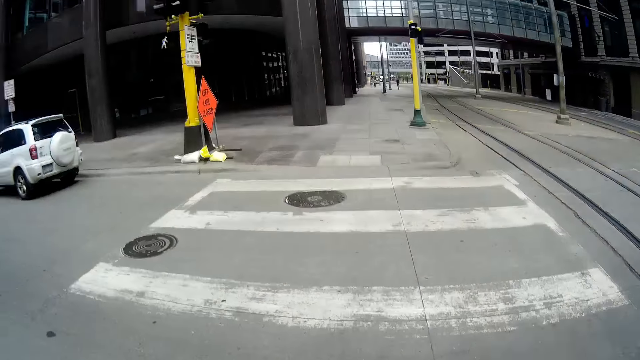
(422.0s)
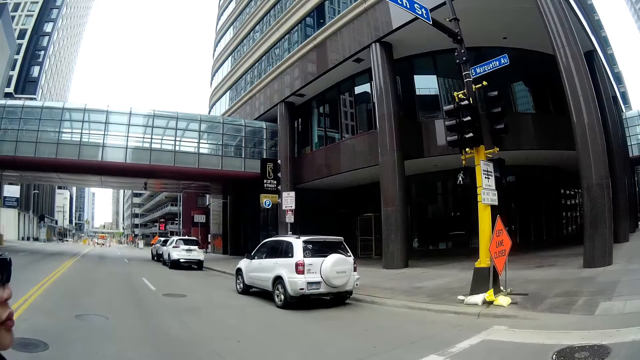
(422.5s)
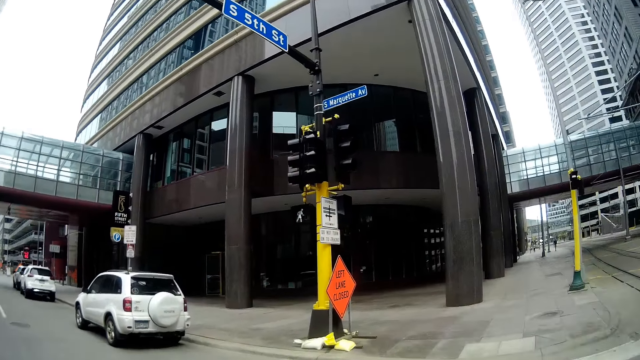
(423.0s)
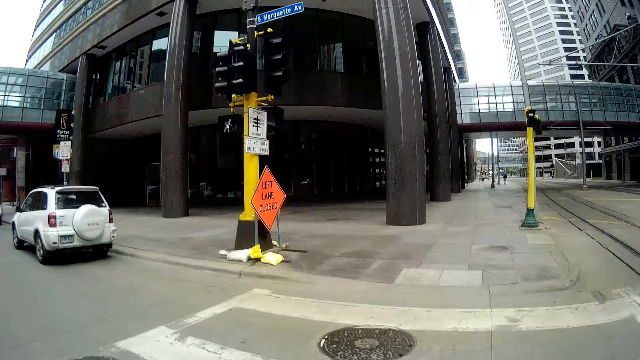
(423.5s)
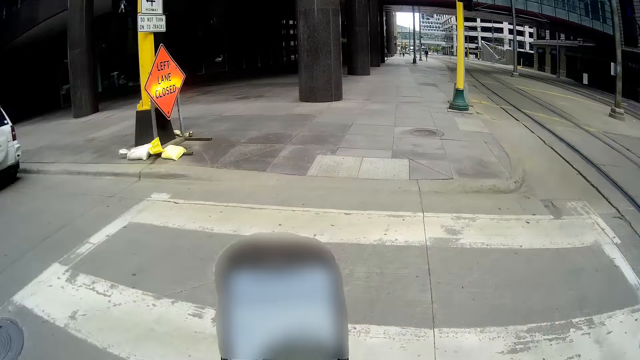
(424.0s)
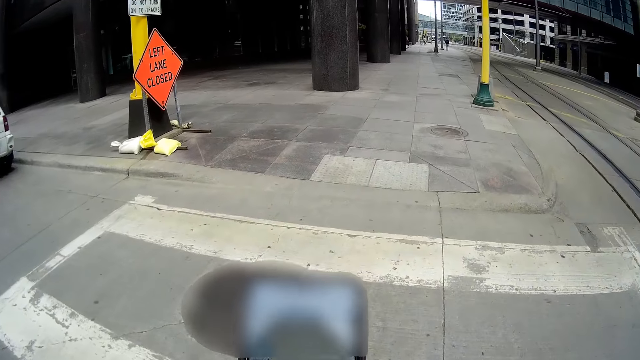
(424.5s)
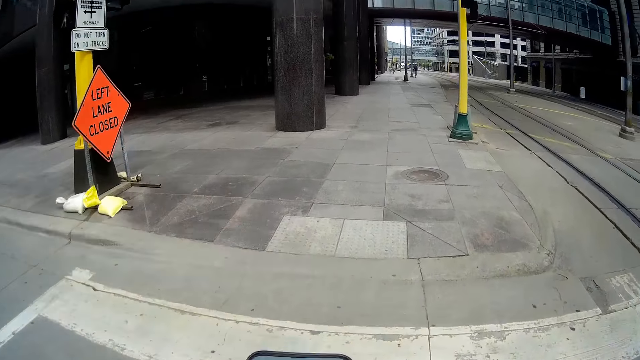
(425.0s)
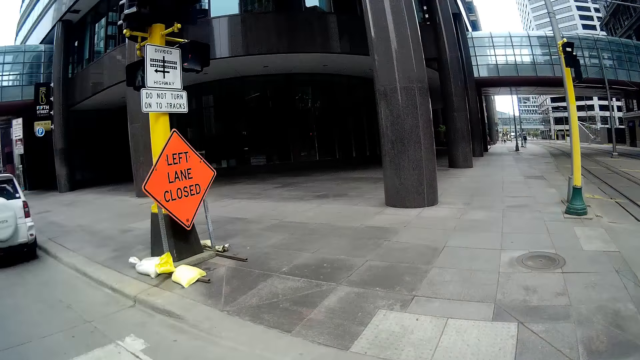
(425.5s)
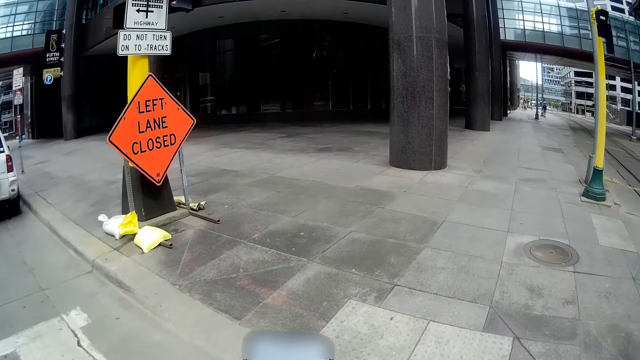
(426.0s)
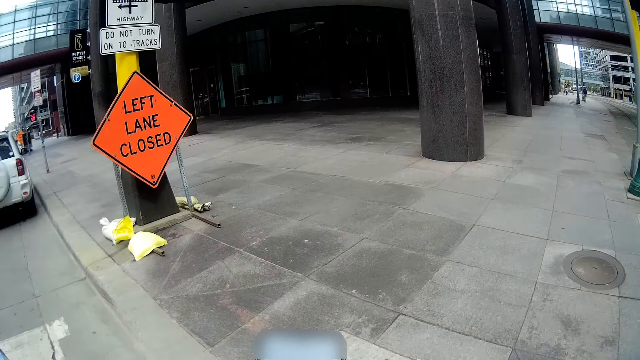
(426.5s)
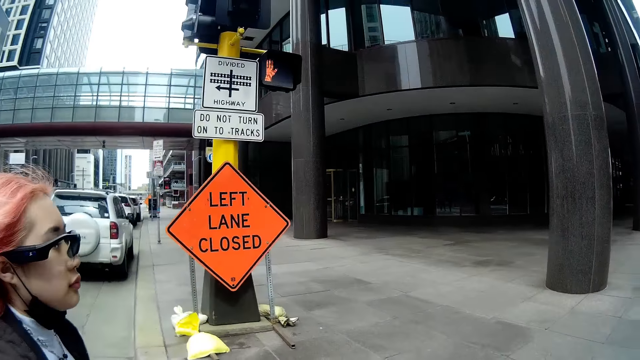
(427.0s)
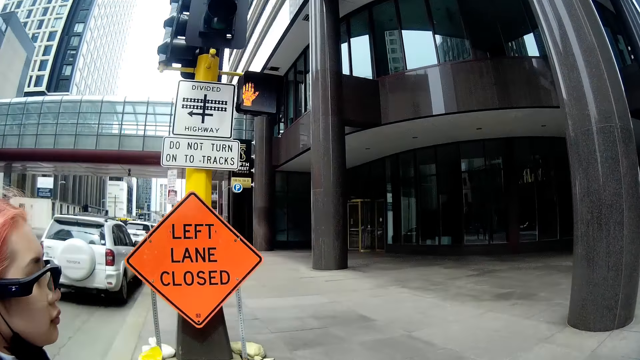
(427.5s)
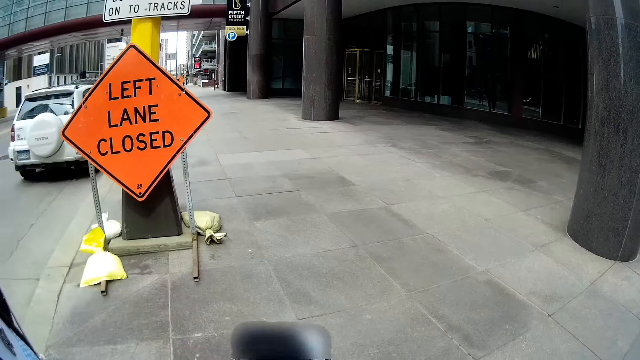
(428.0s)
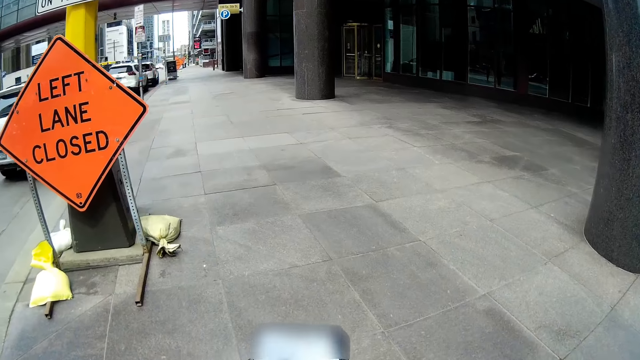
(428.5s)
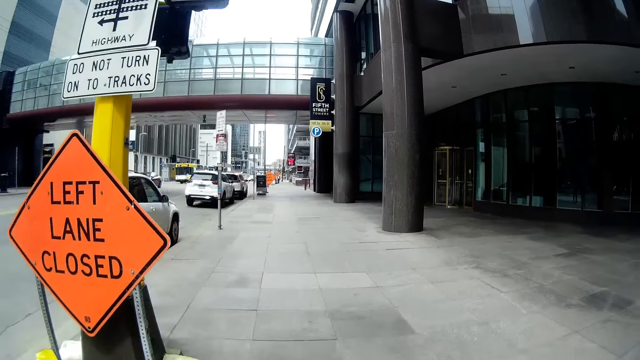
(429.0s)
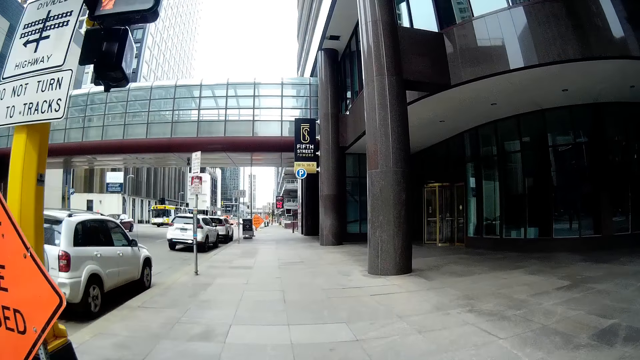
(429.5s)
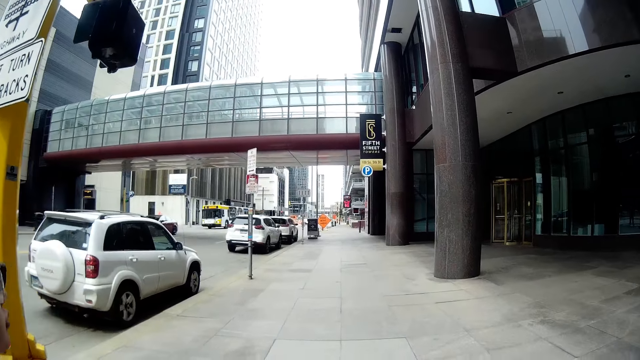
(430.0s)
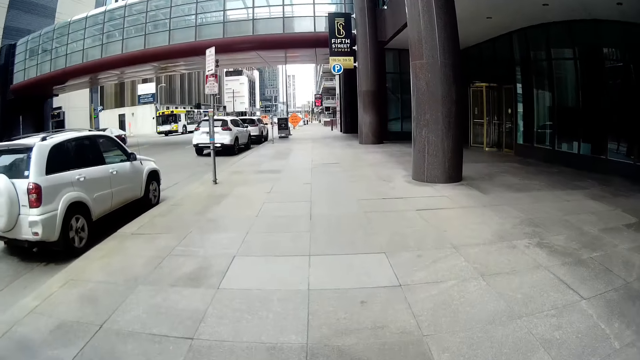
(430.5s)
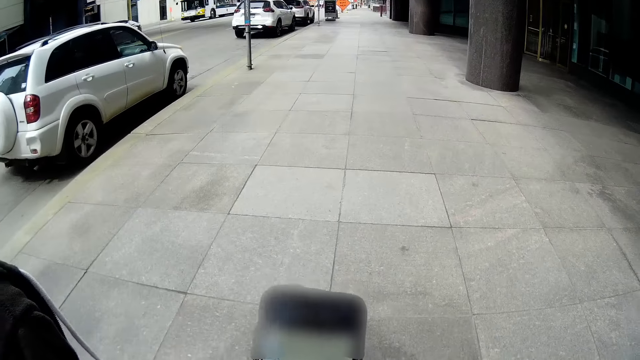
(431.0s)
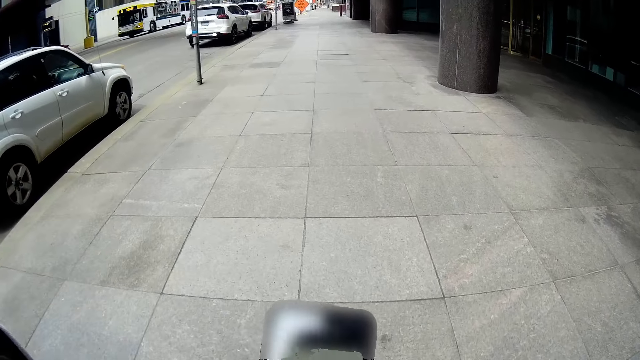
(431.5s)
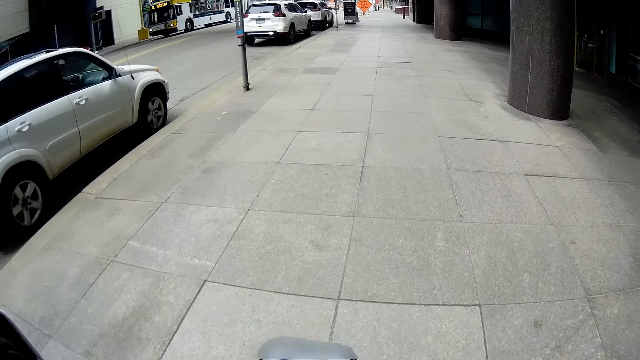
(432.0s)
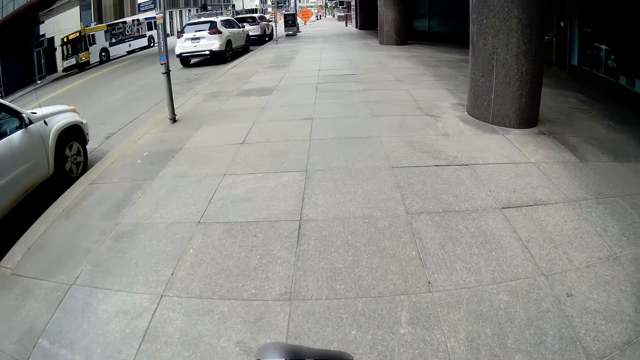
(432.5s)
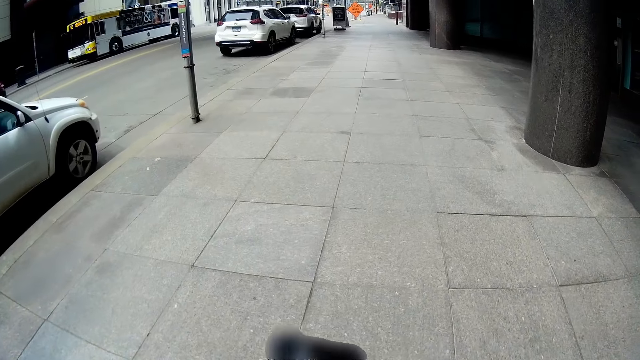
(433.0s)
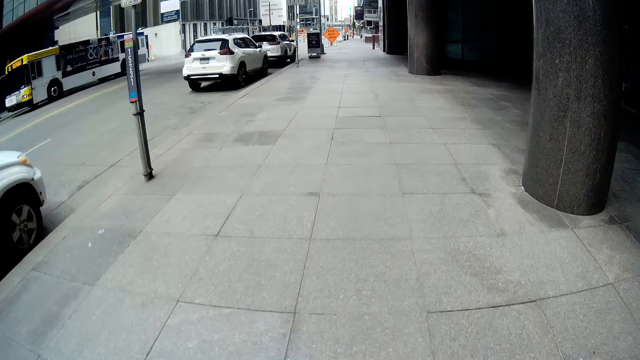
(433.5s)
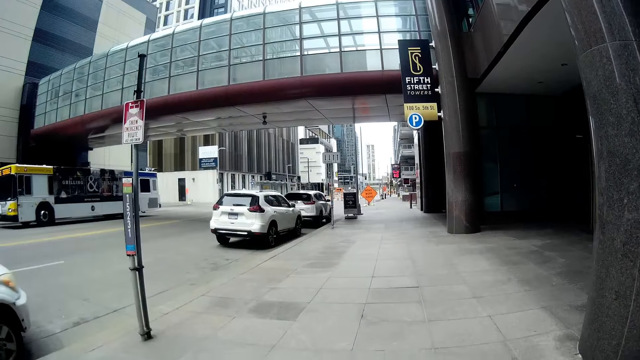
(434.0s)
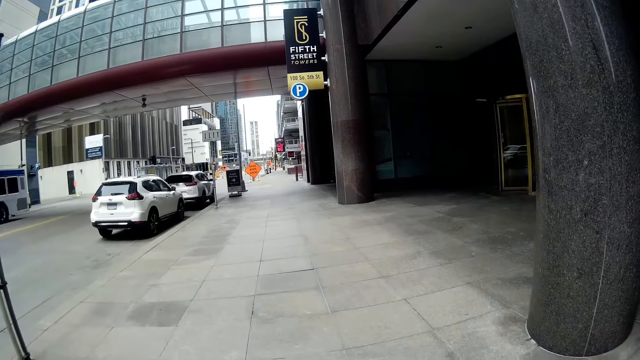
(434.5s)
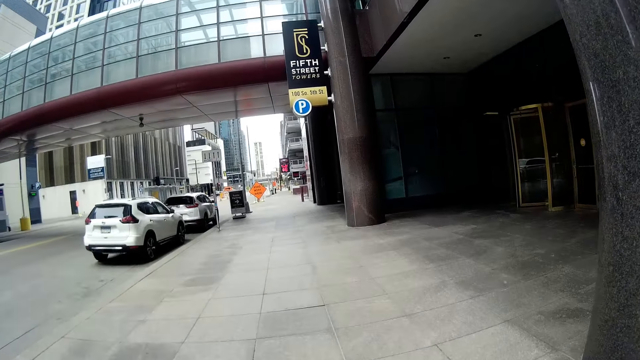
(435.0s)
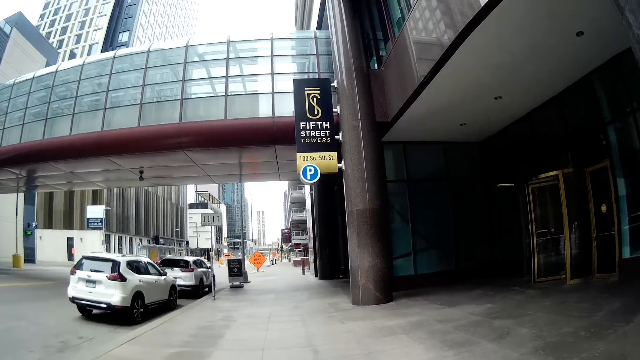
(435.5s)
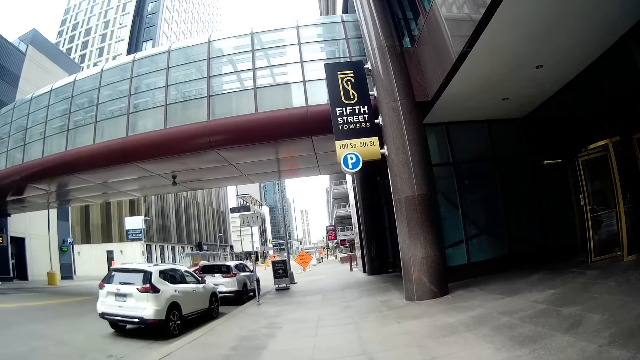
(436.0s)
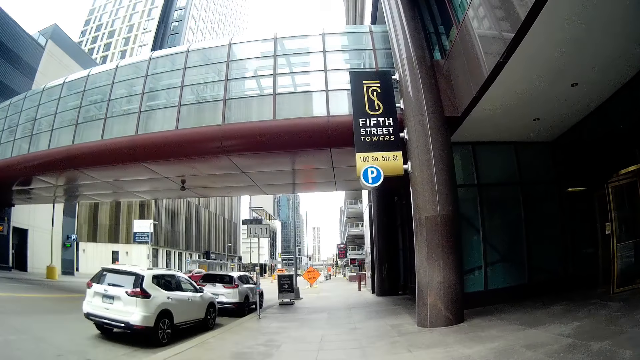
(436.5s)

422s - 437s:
The camera wearer presses the smart phone in her left hand. She walks on a walkway. A bus drives past her.

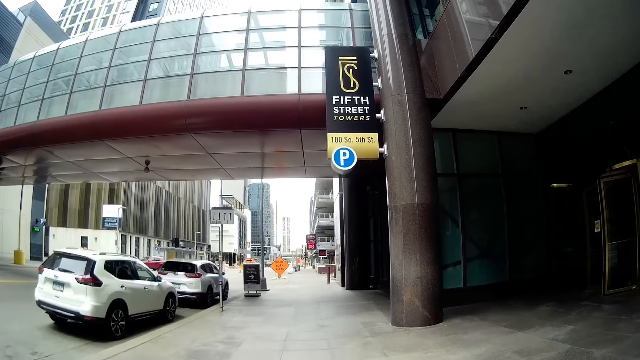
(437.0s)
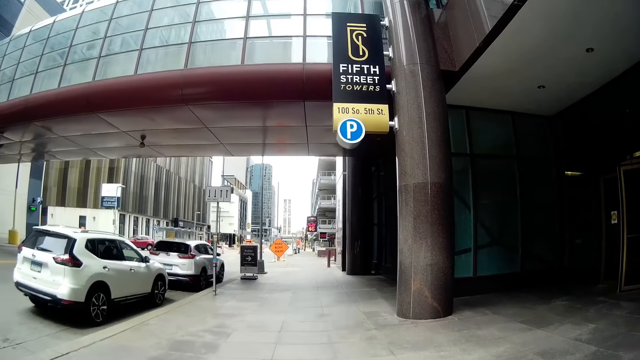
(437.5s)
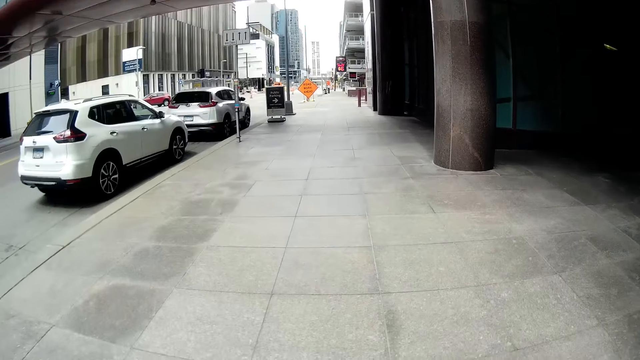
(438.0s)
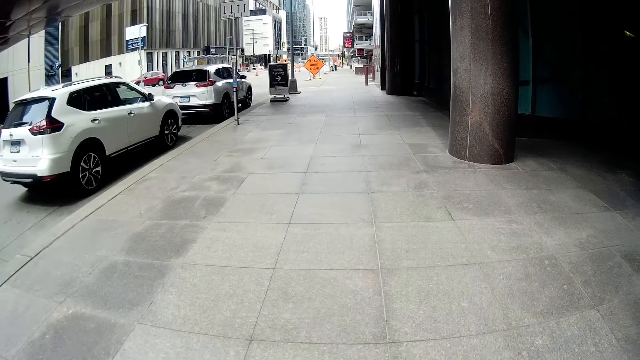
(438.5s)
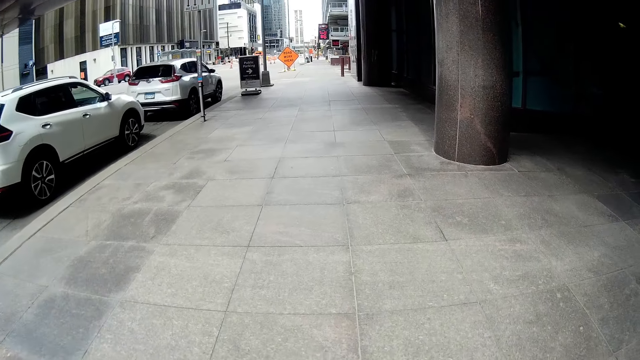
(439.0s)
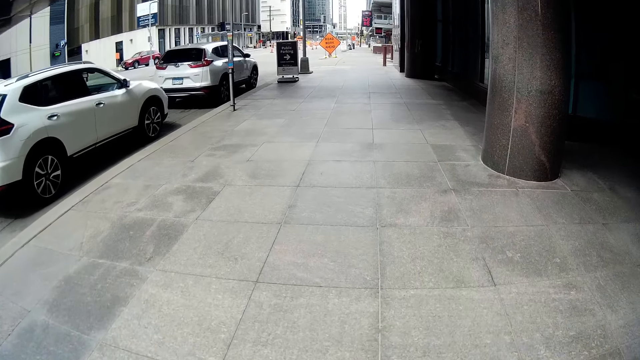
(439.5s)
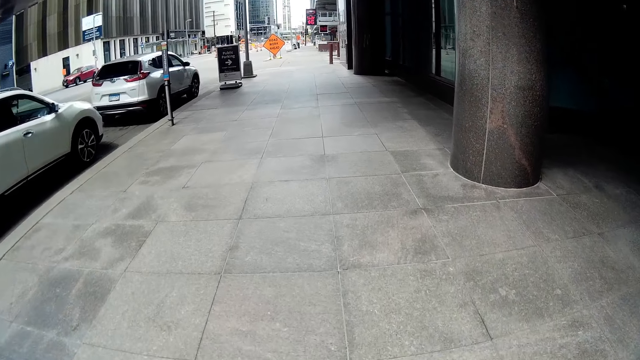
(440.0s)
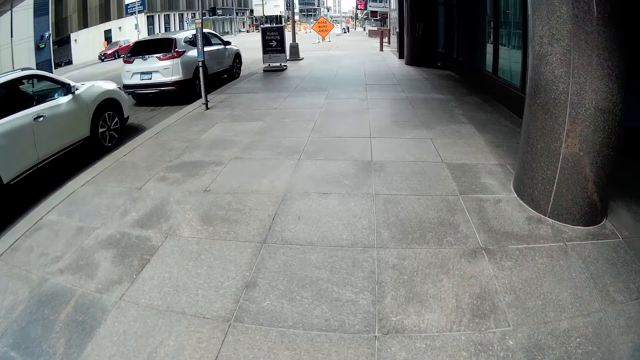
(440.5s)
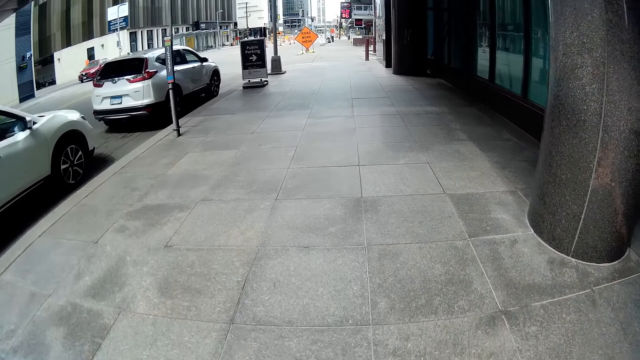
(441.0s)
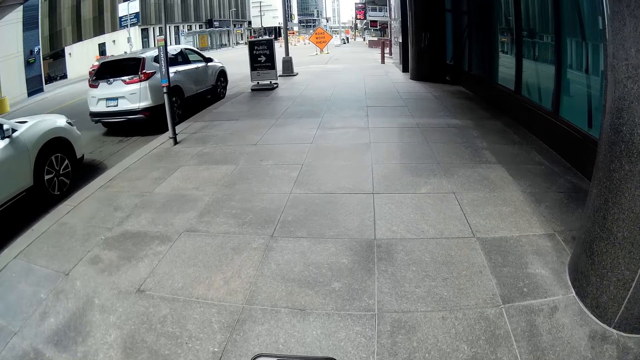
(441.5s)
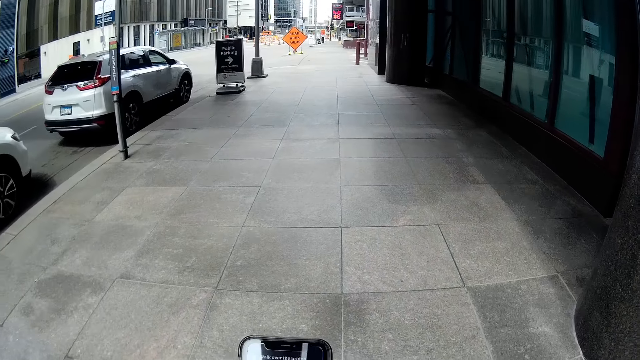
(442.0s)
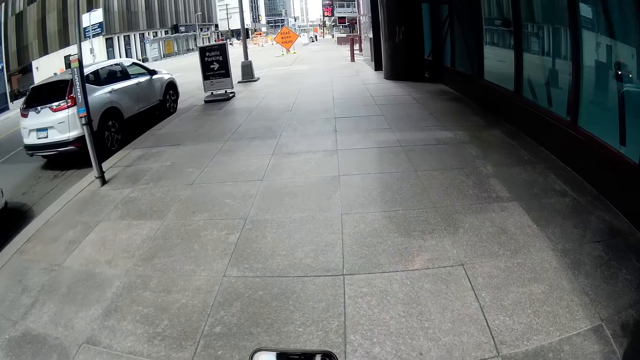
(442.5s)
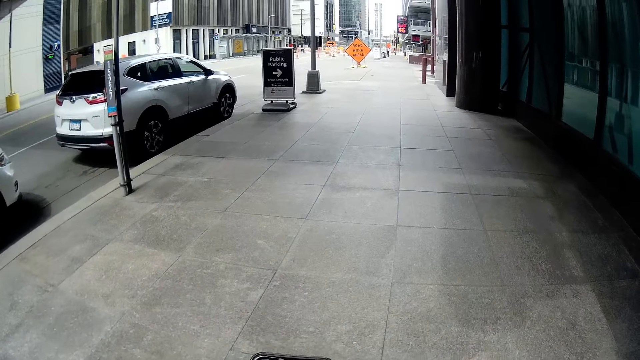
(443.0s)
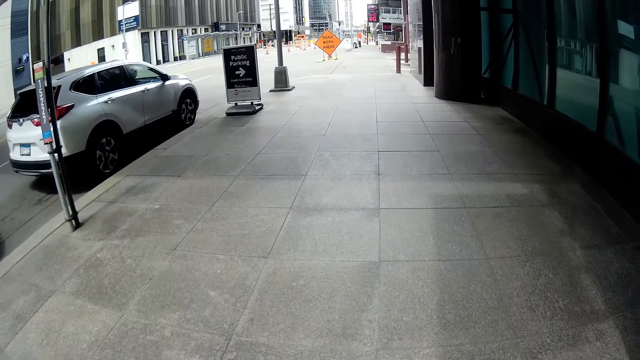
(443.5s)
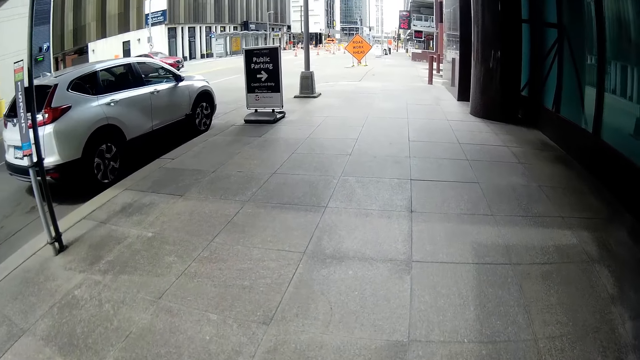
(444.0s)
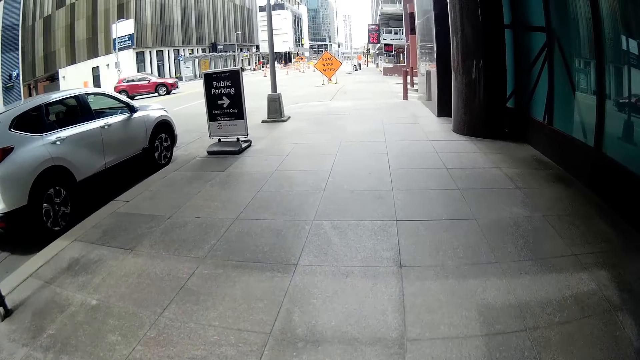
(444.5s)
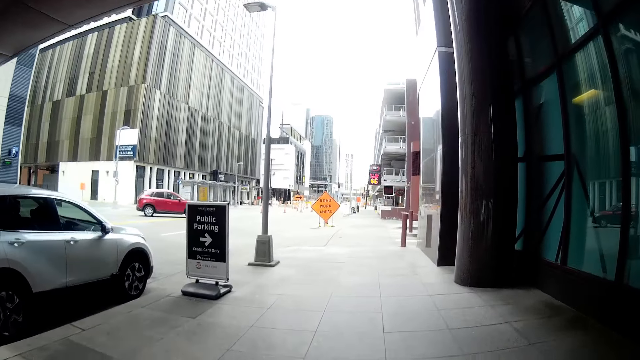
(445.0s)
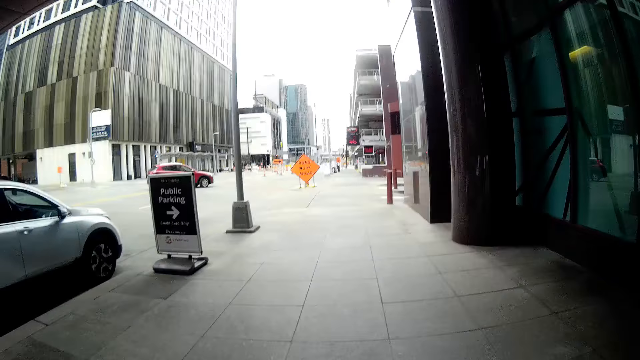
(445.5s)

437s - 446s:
The camera wearer converses with the woman.
